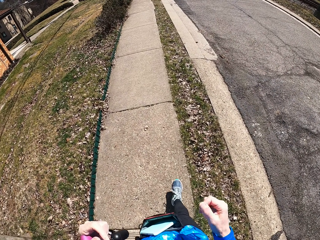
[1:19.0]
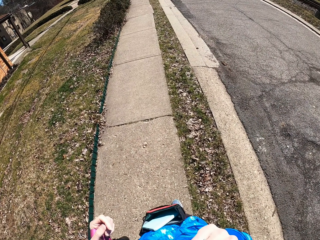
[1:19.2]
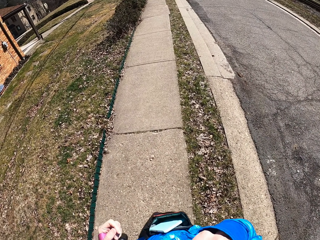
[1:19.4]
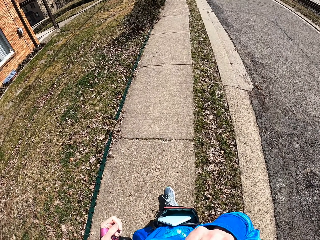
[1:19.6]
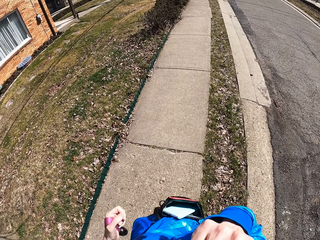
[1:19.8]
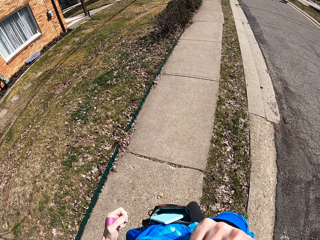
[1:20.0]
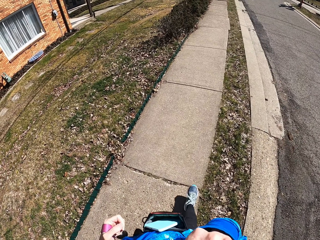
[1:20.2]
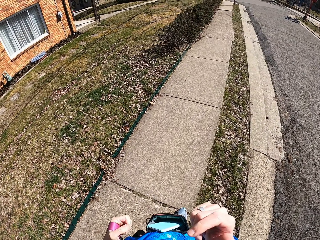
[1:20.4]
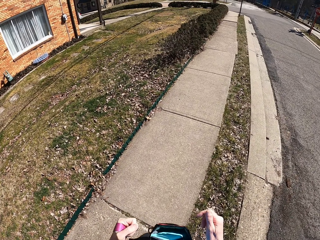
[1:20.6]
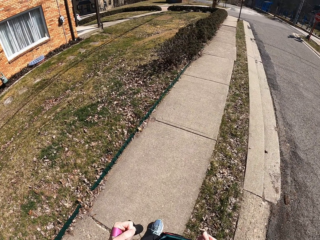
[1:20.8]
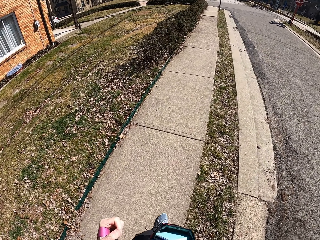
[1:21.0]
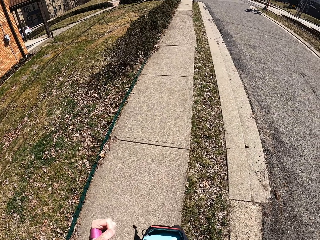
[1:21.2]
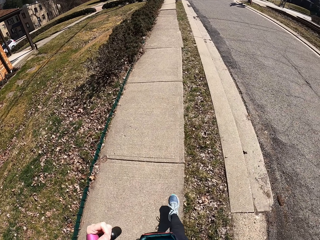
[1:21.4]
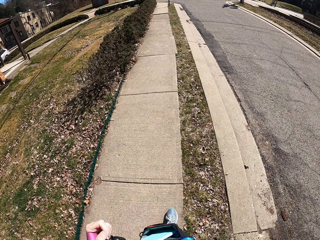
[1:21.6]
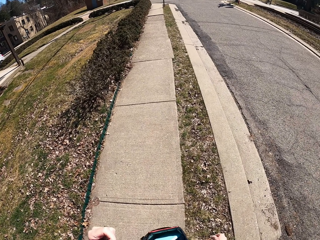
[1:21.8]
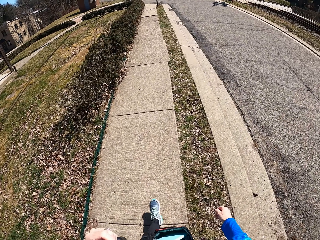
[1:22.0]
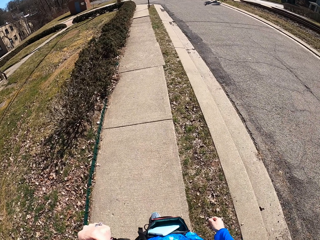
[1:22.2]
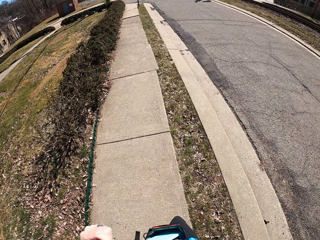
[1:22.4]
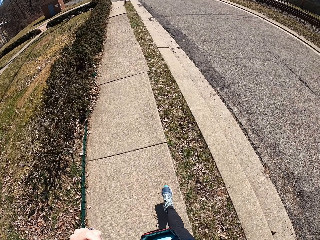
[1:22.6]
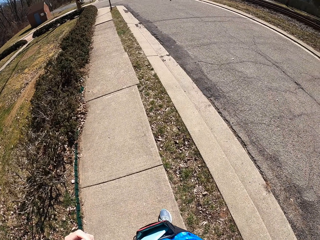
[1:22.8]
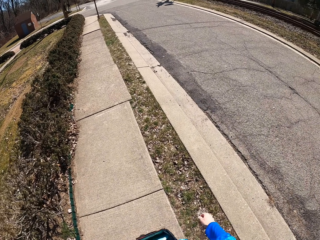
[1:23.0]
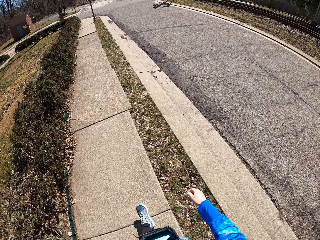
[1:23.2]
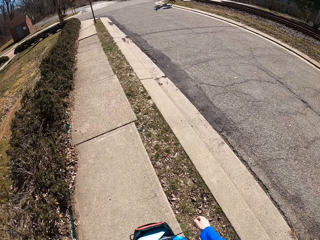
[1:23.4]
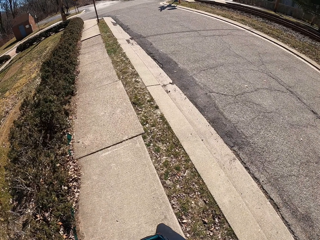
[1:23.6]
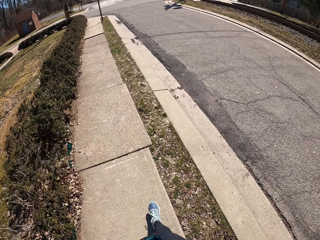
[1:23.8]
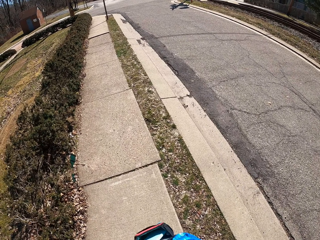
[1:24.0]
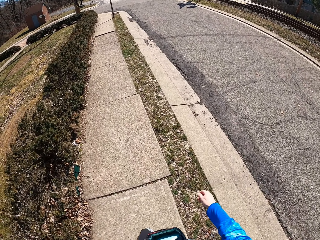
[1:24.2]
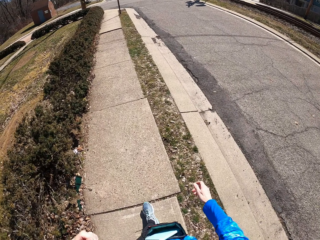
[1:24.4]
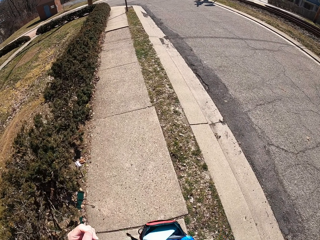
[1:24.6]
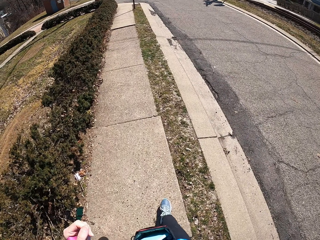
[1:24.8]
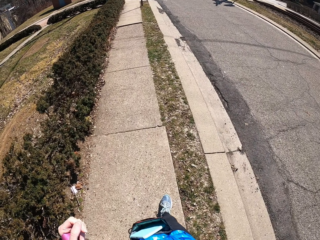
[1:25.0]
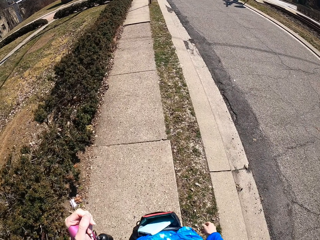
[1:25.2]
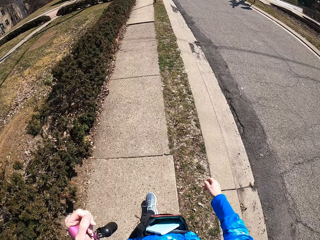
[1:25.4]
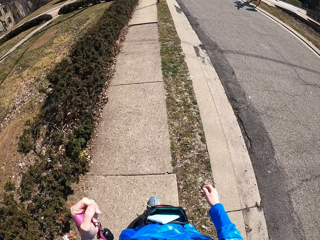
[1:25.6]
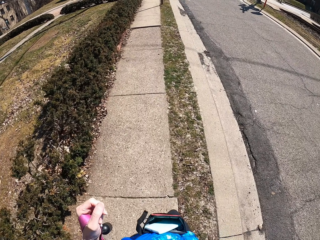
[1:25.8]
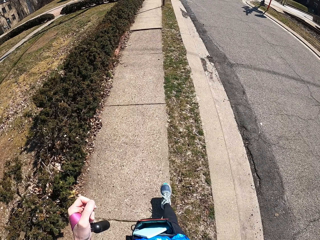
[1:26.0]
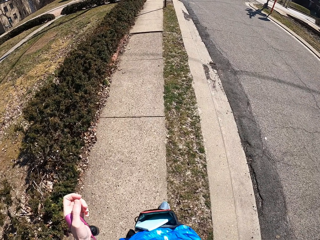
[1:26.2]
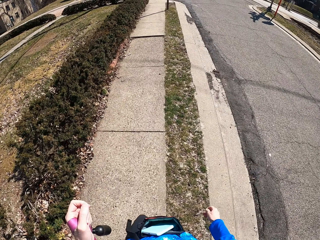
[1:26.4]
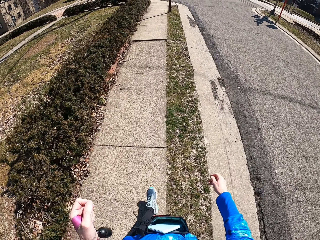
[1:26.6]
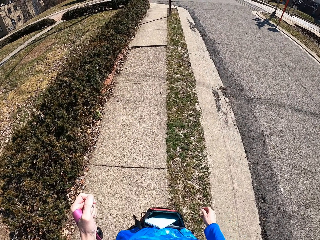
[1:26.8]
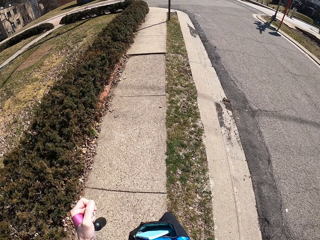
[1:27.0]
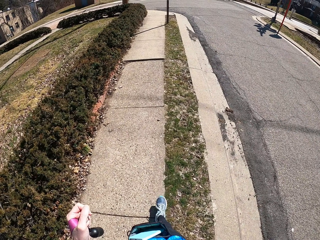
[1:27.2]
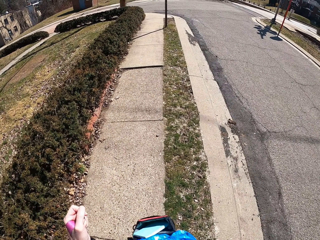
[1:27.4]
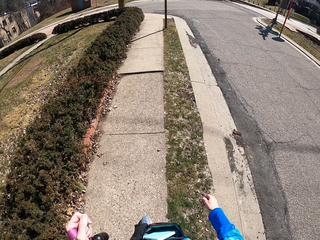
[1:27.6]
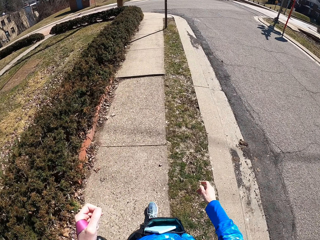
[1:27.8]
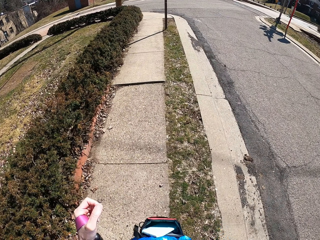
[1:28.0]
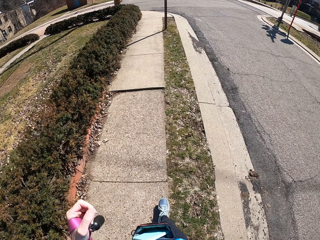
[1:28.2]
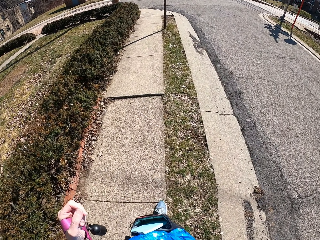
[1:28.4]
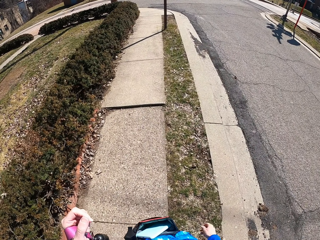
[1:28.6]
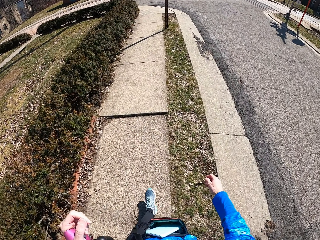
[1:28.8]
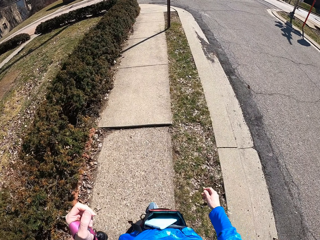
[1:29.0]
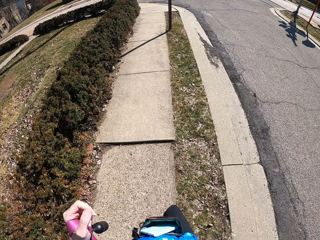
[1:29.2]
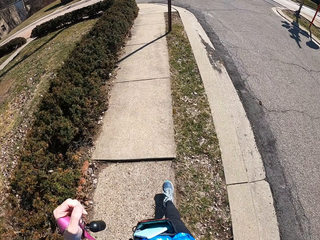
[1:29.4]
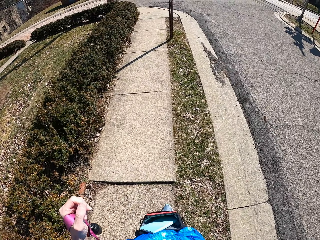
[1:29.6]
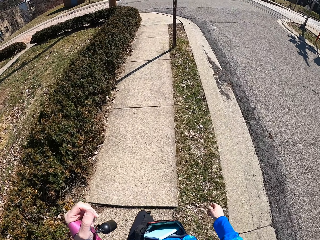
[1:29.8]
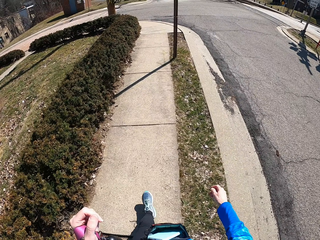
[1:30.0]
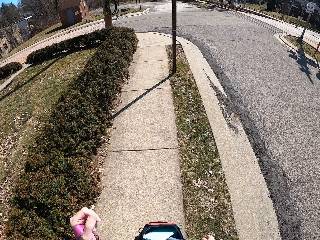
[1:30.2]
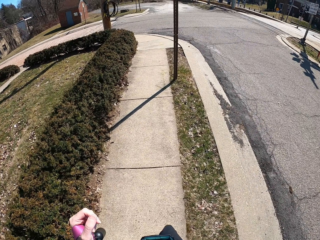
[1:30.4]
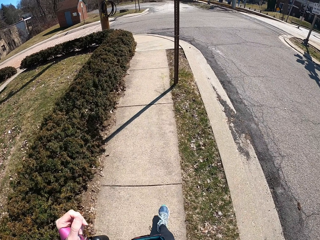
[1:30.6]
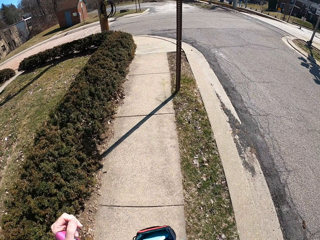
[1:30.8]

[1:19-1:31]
The camera wearer touches her face with her right hand. She walks the dog on the pavement.

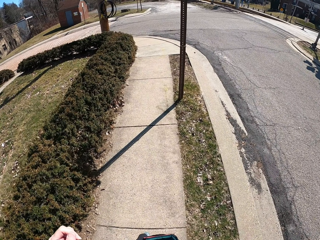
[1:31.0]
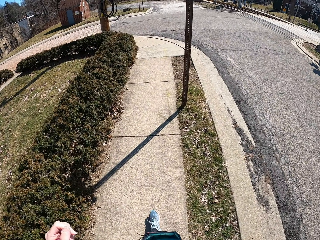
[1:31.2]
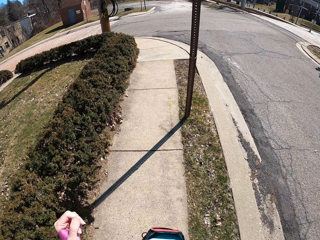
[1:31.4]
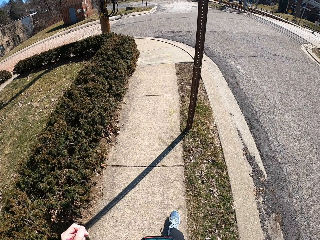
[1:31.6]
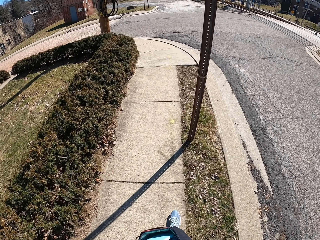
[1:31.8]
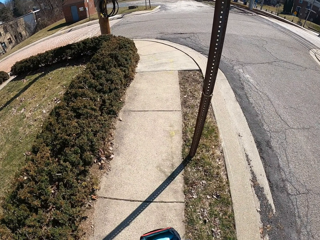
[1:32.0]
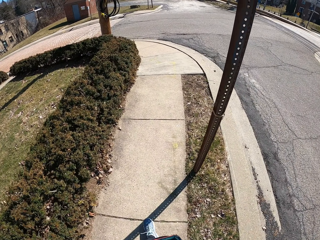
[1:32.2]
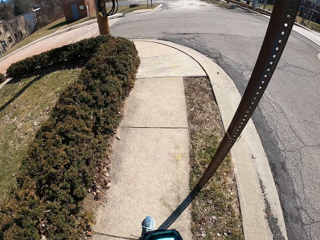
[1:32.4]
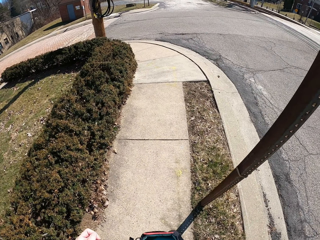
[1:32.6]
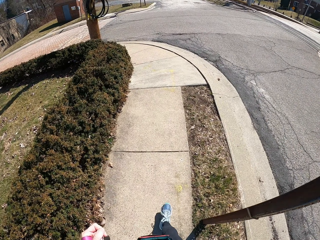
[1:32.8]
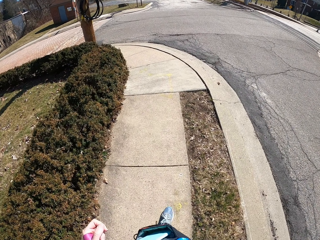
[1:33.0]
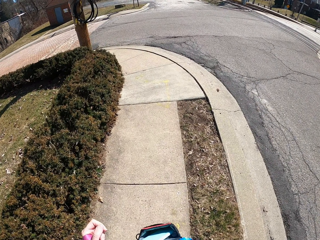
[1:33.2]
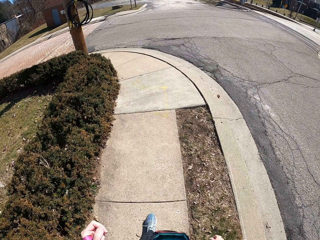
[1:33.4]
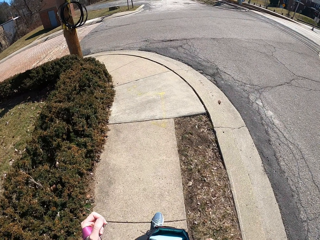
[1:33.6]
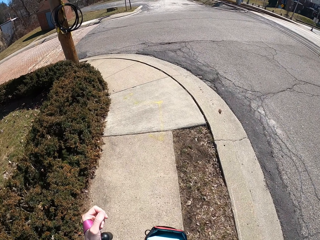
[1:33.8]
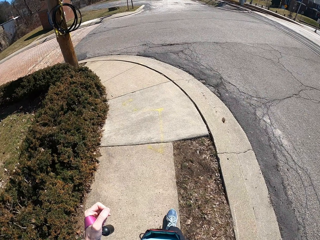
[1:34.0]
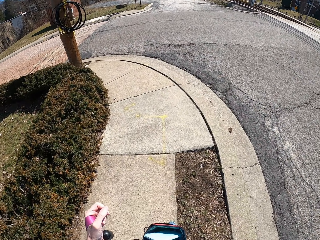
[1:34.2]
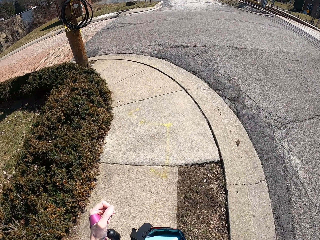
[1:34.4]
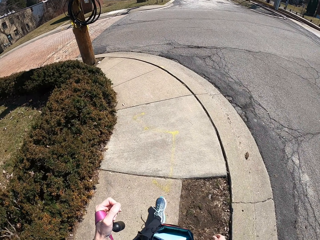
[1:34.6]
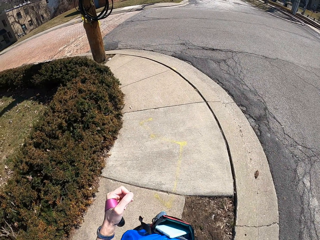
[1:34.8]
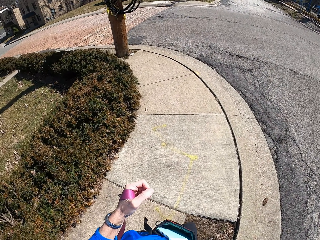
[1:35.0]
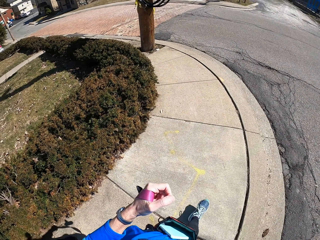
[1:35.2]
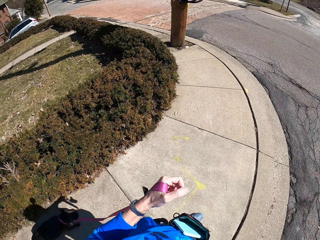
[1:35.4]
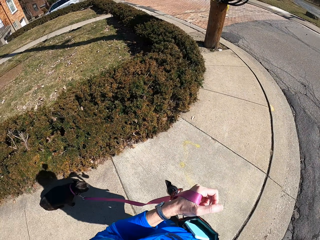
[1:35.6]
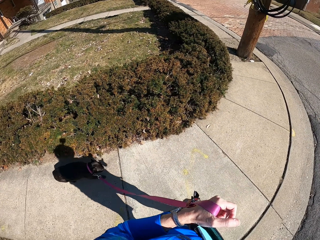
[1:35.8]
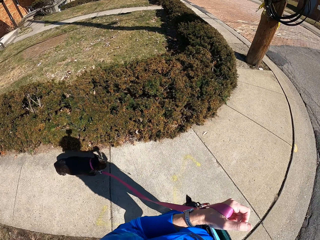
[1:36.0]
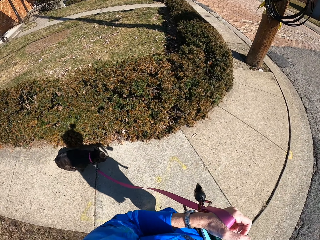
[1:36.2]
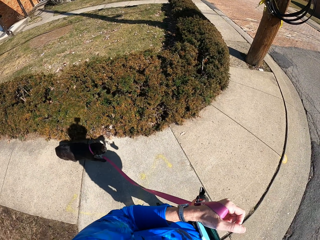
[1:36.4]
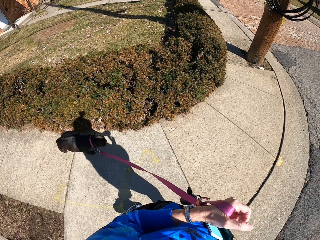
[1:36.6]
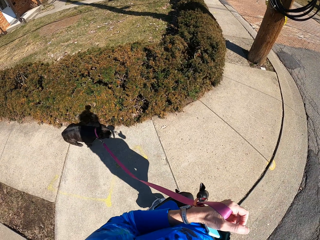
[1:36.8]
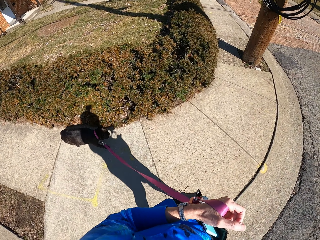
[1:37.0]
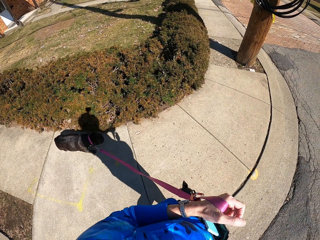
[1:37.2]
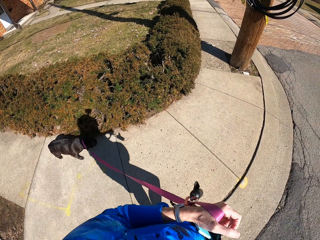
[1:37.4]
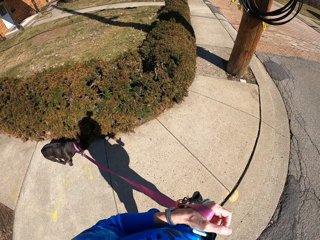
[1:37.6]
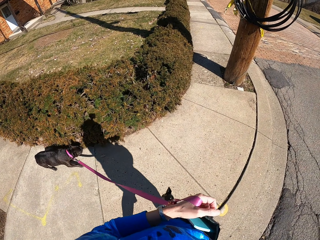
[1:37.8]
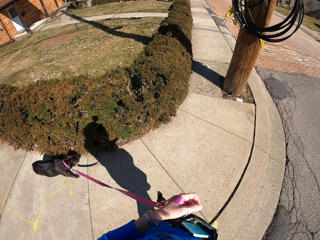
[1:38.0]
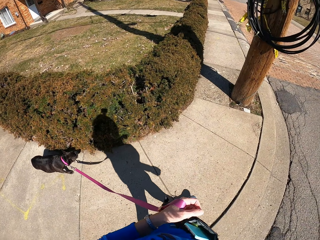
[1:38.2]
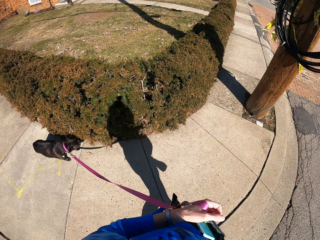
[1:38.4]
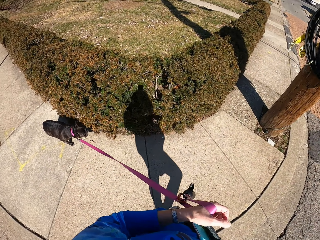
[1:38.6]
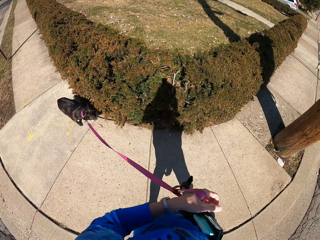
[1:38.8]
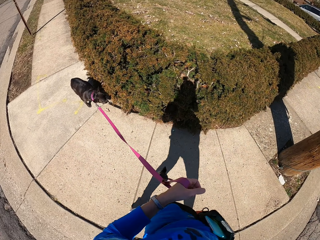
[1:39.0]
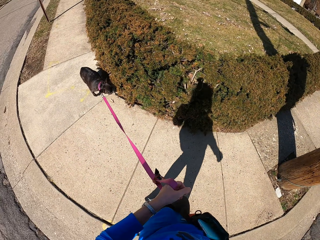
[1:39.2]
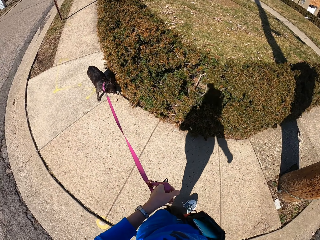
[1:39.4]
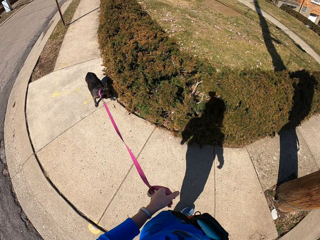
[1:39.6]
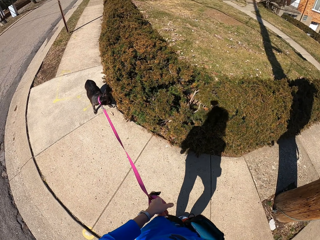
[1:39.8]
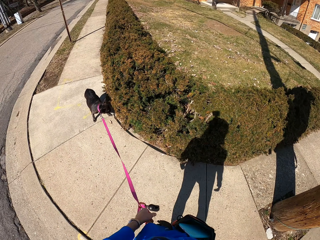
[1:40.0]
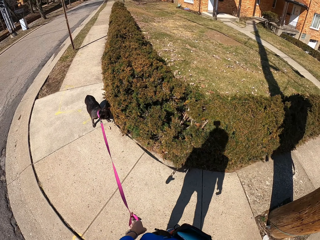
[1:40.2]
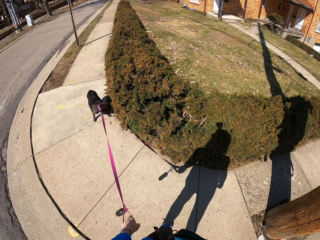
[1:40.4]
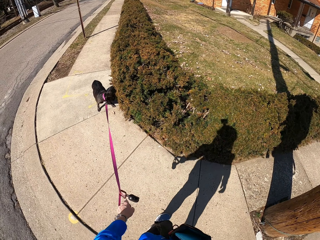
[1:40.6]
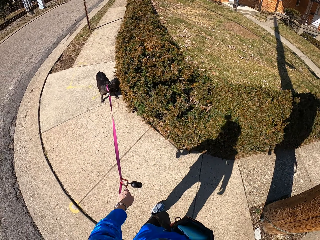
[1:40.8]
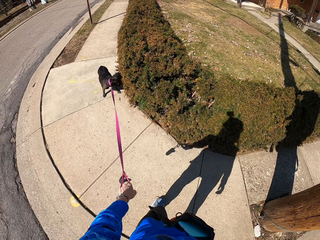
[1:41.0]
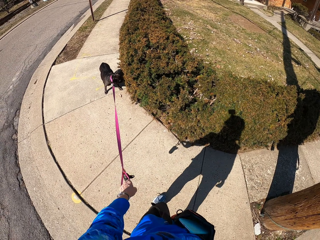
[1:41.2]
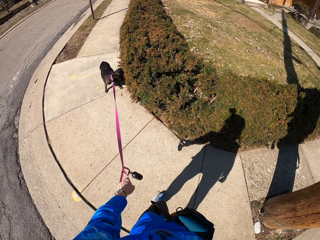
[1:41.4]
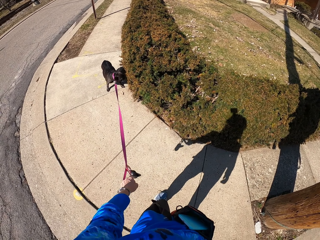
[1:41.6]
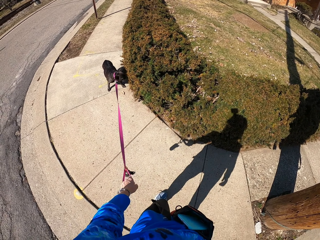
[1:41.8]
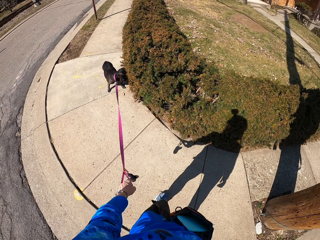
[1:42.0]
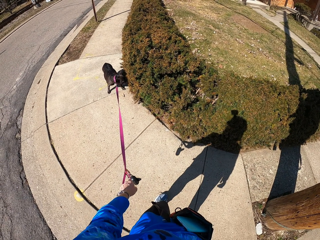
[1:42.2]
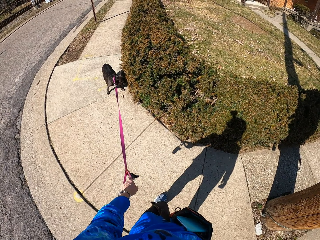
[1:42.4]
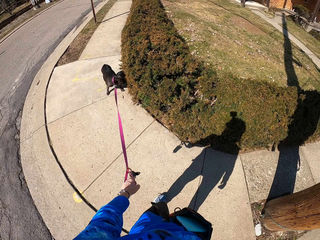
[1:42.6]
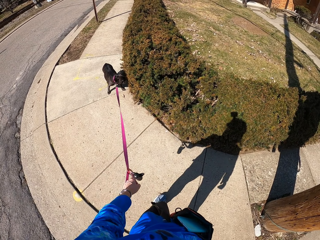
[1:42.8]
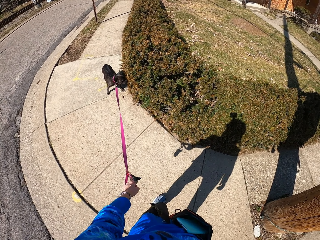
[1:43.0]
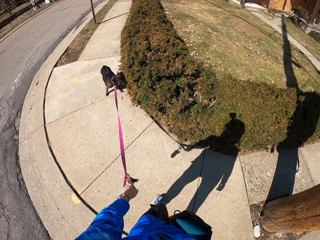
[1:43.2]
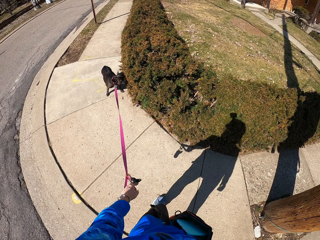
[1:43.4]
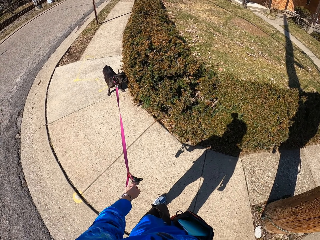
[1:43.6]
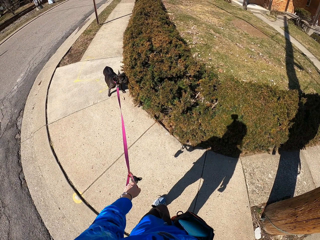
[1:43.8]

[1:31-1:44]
The camera wearer stops at the pavement.
